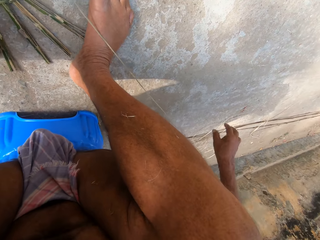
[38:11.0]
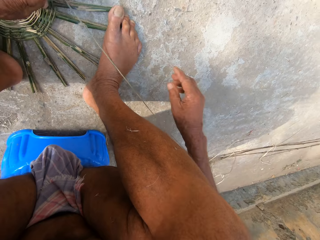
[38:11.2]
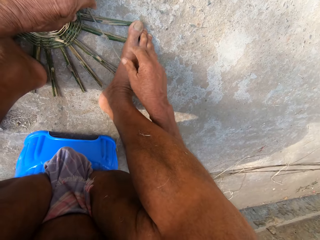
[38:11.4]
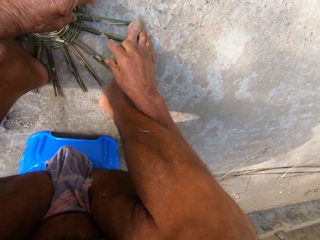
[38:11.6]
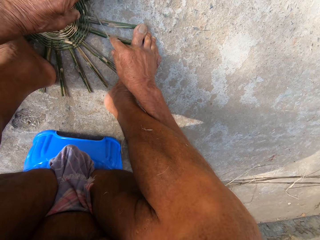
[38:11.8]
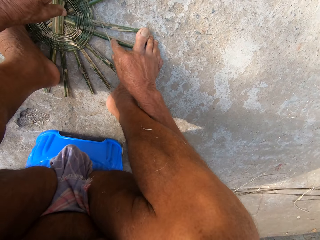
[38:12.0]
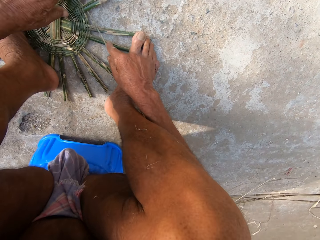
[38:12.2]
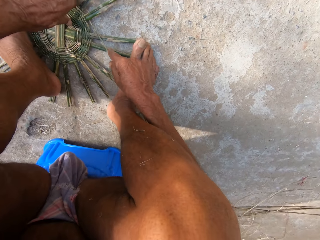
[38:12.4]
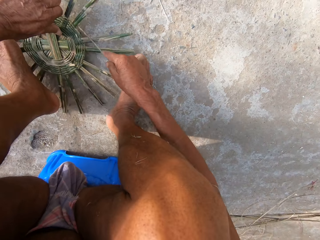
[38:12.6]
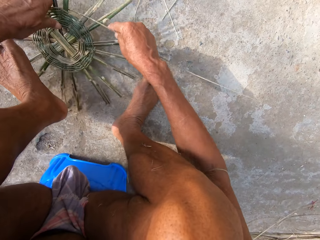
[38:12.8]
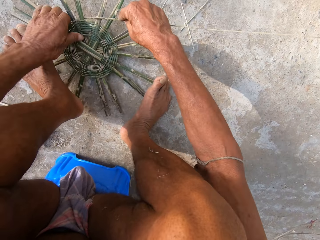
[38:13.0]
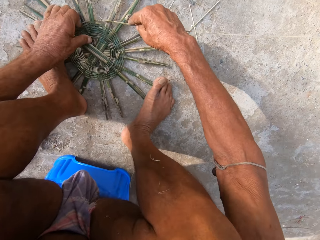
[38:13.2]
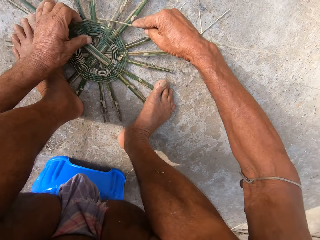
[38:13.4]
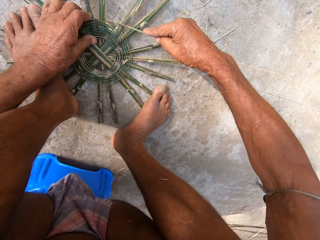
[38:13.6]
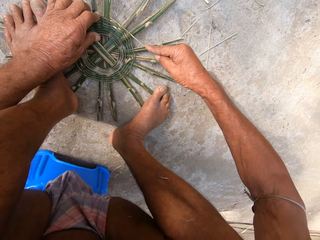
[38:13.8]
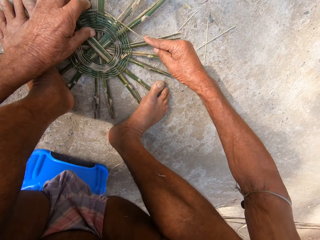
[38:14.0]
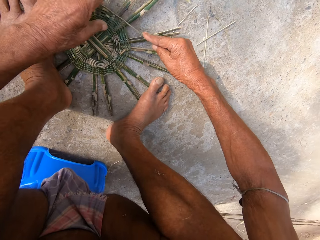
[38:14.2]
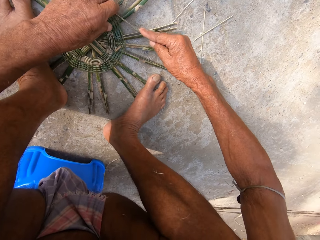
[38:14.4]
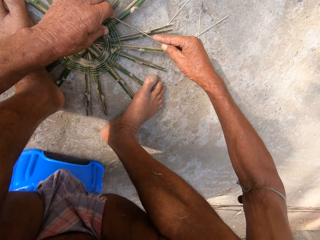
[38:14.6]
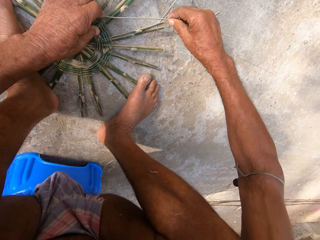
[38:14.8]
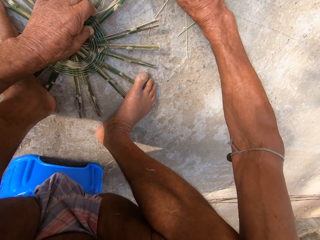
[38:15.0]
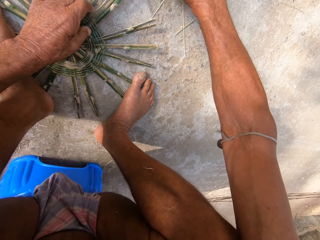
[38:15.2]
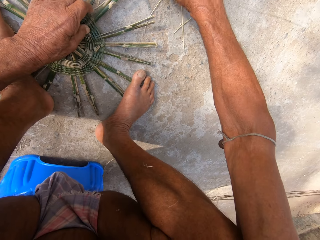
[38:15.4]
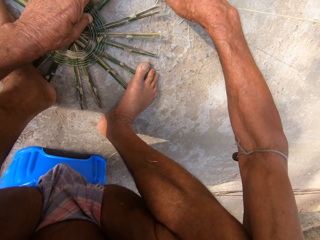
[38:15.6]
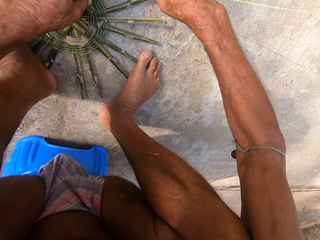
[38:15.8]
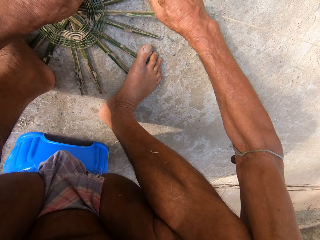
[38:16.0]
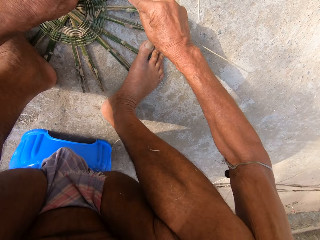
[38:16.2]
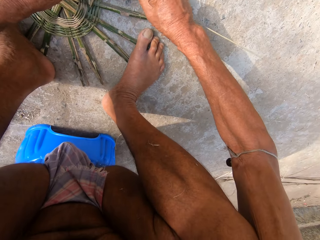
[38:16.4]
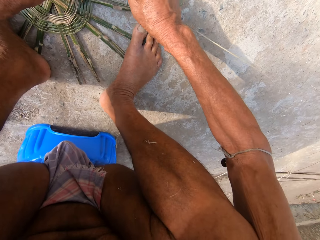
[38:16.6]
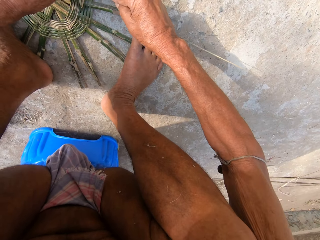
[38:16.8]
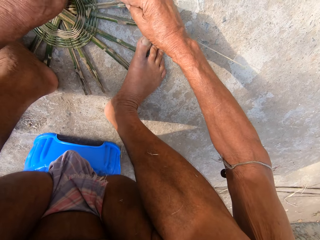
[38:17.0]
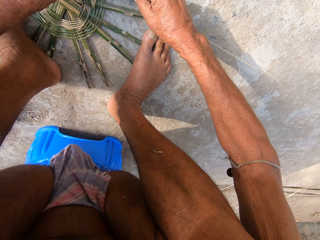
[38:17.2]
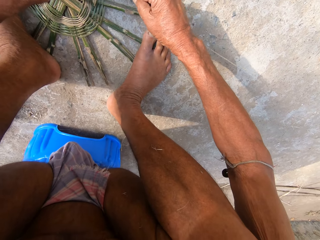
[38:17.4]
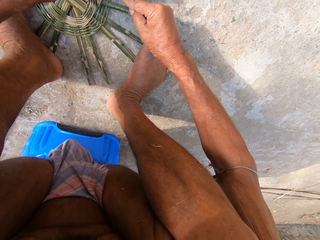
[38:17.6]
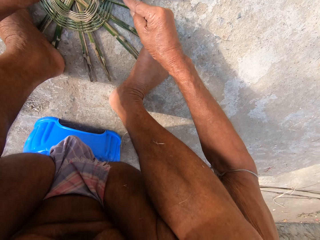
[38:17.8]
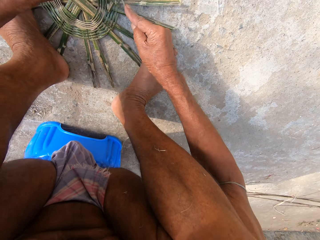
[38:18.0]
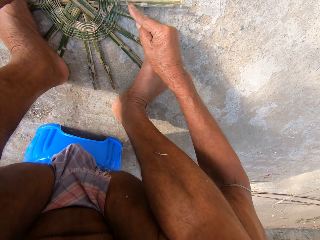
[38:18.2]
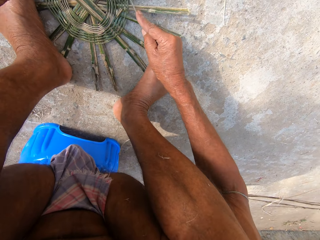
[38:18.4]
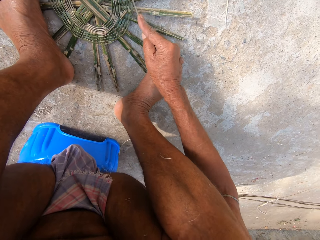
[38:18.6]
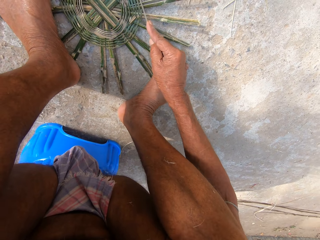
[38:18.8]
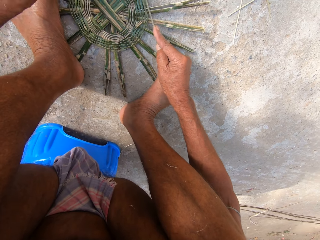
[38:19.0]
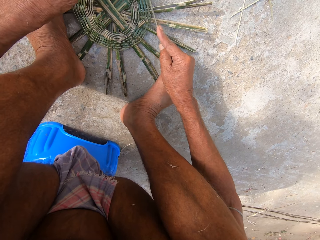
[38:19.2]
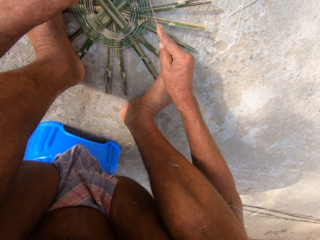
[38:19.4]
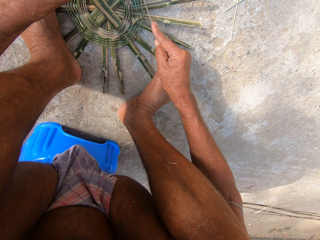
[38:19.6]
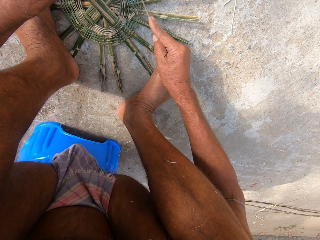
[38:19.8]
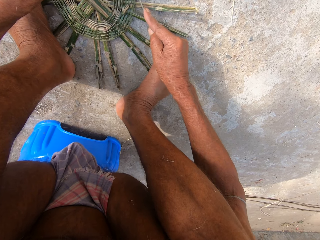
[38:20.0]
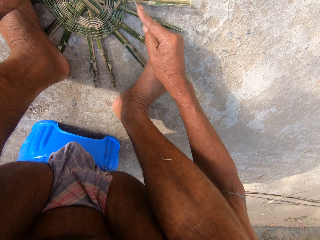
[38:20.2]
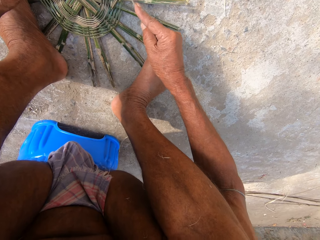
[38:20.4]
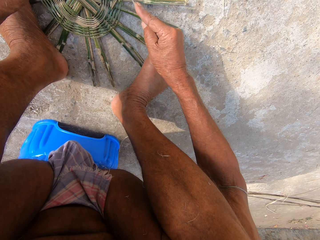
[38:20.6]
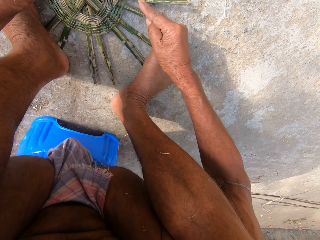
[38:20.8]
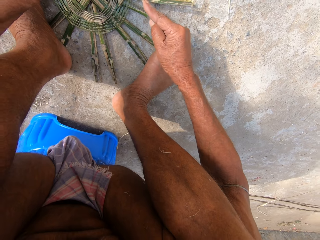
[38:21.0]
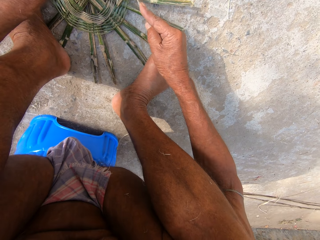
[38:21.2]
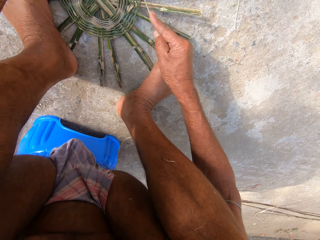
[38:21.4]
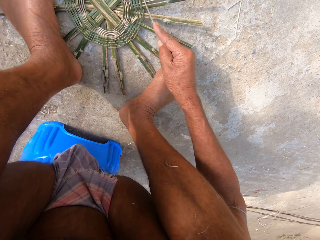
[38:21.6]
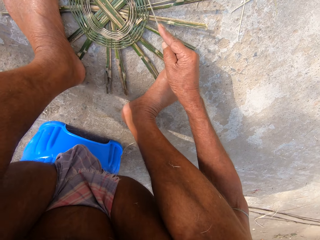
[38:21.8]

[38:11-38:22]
The camera wearer turns the unfinished basket. They weave the basket with both hands.

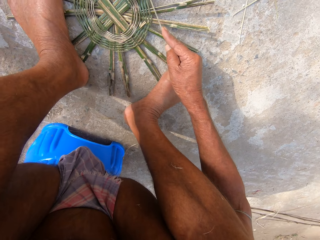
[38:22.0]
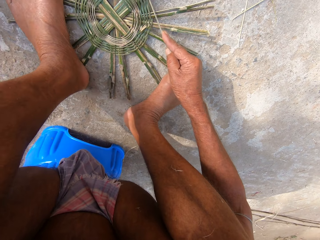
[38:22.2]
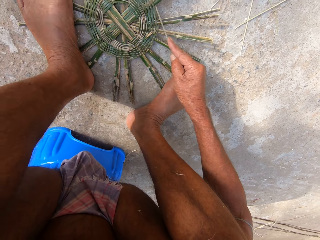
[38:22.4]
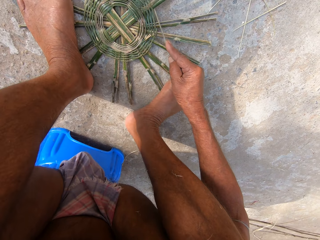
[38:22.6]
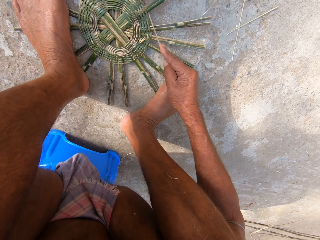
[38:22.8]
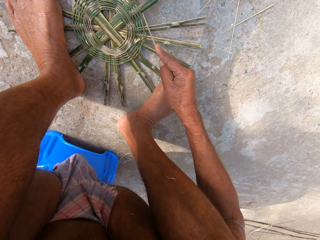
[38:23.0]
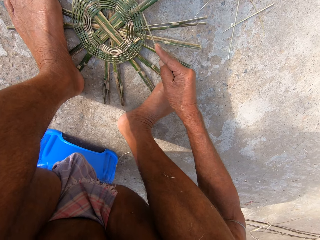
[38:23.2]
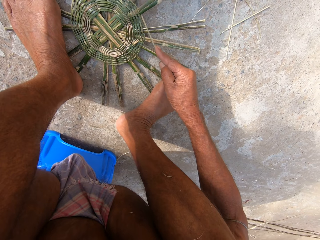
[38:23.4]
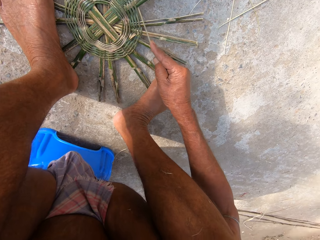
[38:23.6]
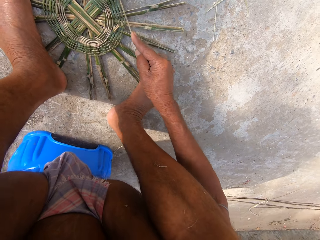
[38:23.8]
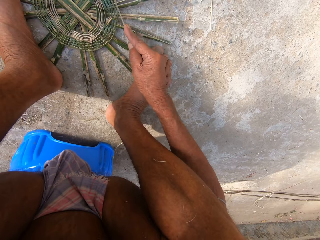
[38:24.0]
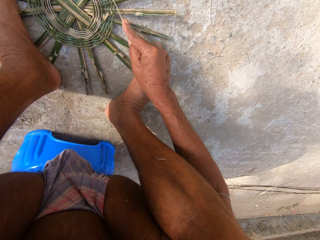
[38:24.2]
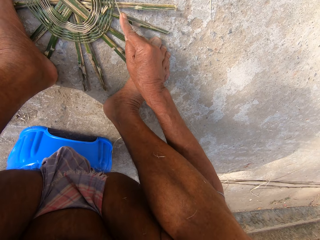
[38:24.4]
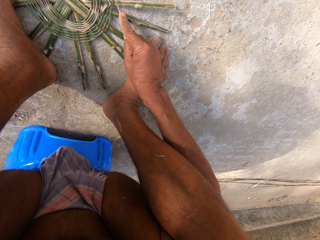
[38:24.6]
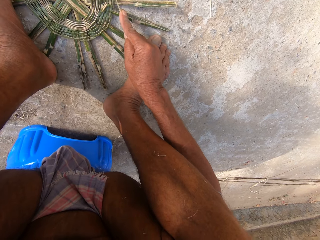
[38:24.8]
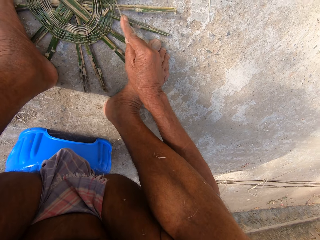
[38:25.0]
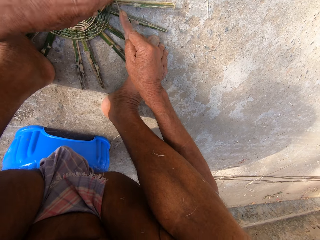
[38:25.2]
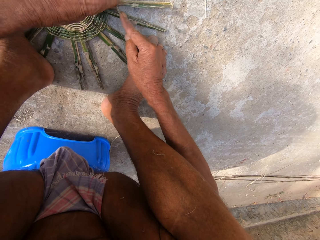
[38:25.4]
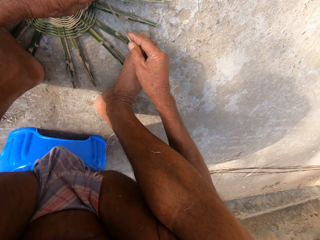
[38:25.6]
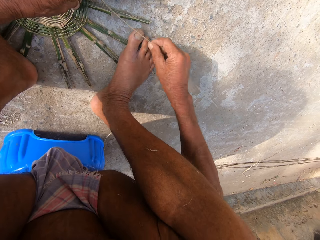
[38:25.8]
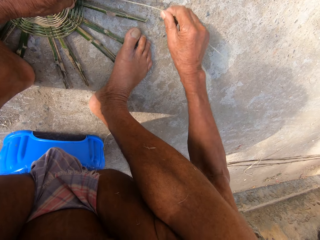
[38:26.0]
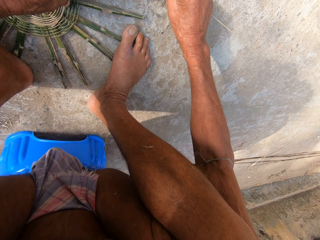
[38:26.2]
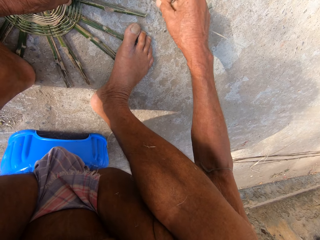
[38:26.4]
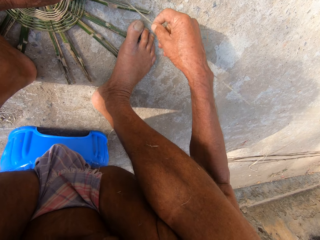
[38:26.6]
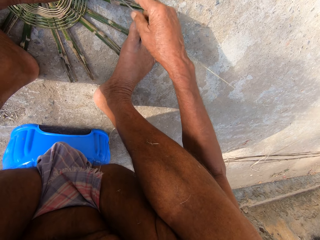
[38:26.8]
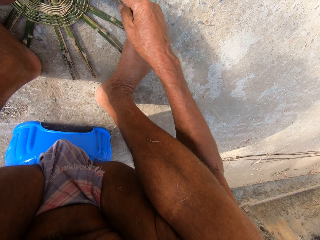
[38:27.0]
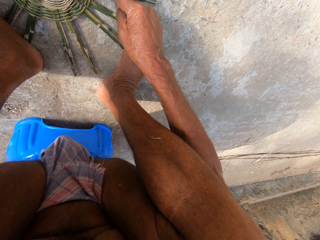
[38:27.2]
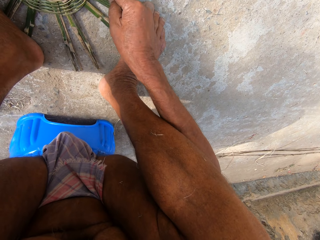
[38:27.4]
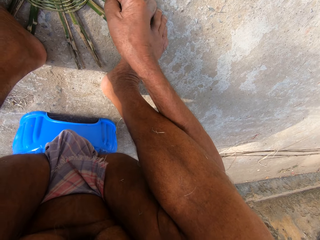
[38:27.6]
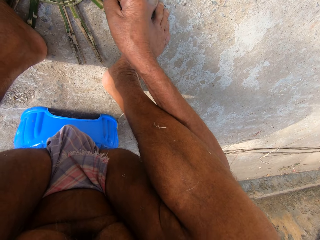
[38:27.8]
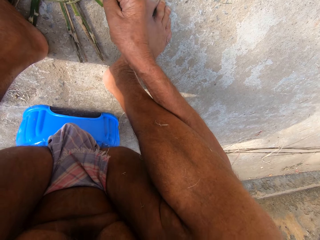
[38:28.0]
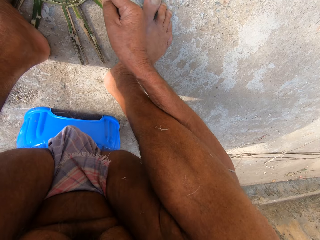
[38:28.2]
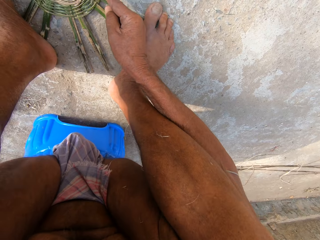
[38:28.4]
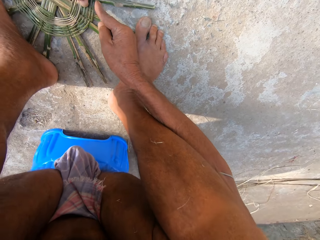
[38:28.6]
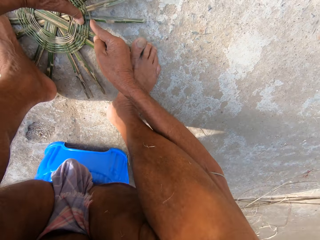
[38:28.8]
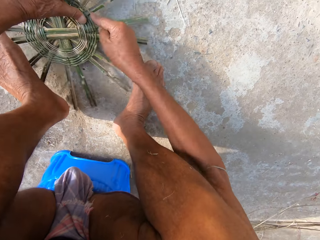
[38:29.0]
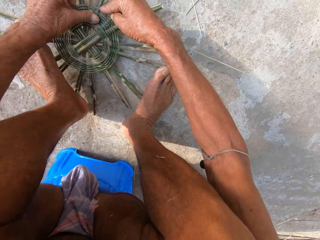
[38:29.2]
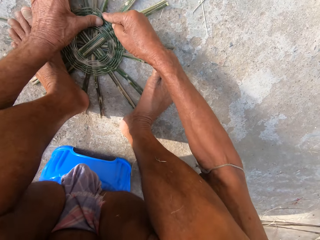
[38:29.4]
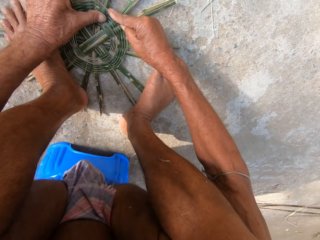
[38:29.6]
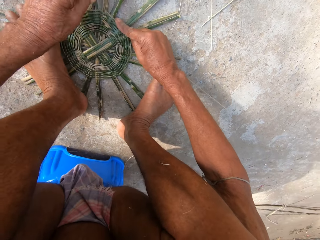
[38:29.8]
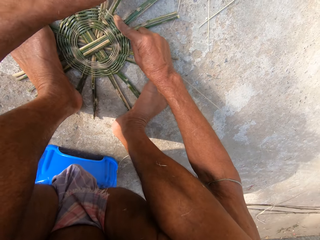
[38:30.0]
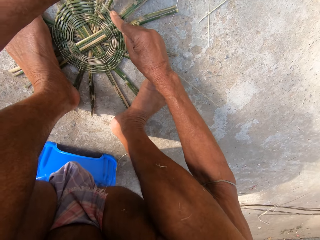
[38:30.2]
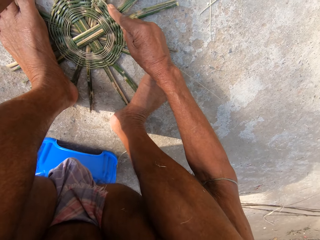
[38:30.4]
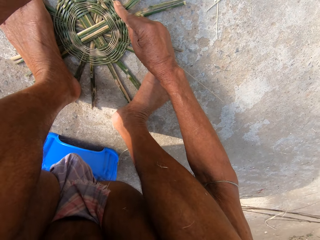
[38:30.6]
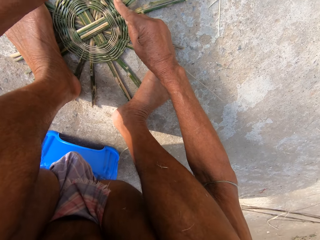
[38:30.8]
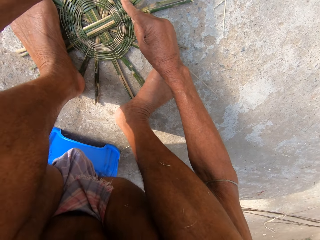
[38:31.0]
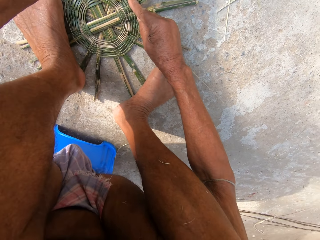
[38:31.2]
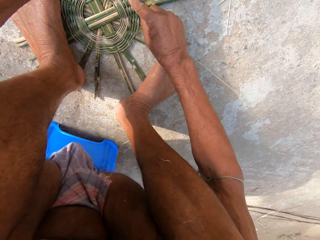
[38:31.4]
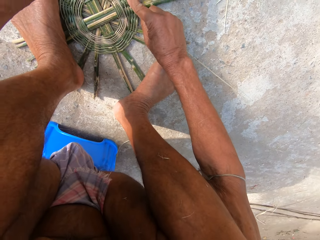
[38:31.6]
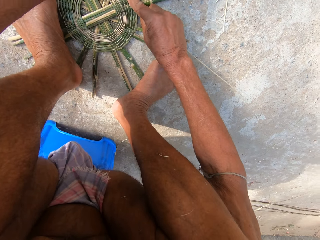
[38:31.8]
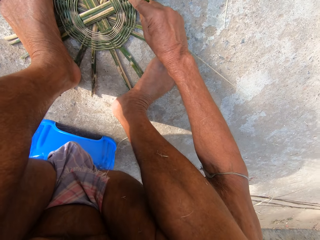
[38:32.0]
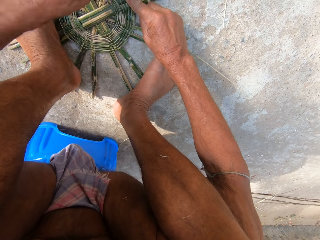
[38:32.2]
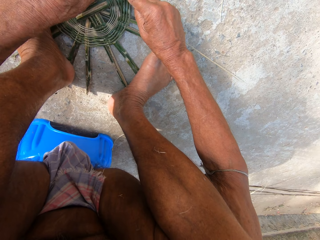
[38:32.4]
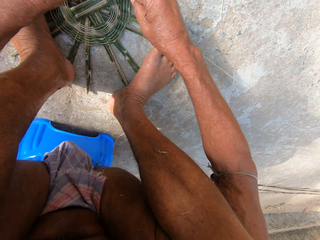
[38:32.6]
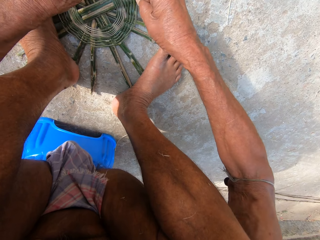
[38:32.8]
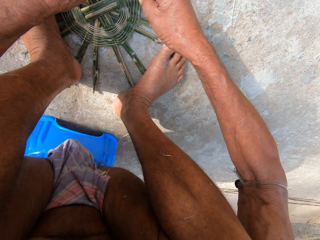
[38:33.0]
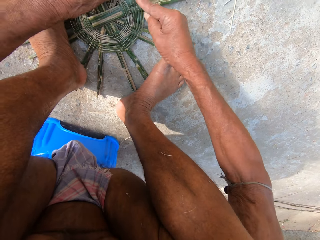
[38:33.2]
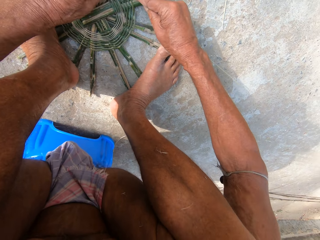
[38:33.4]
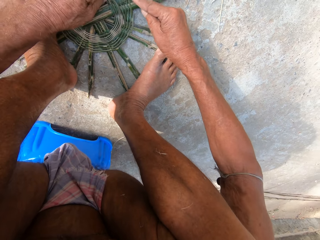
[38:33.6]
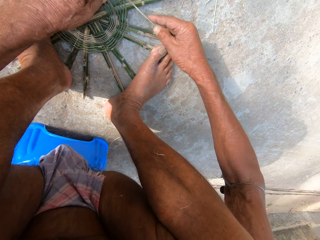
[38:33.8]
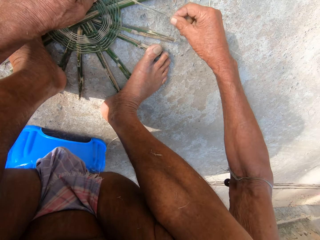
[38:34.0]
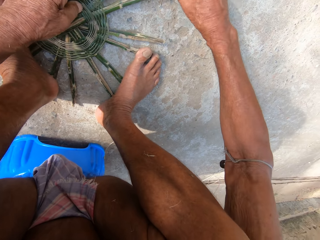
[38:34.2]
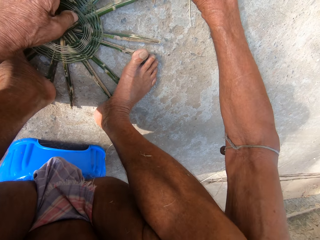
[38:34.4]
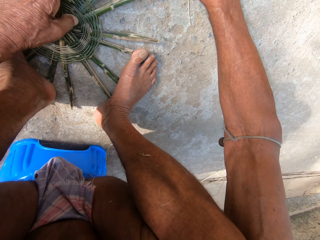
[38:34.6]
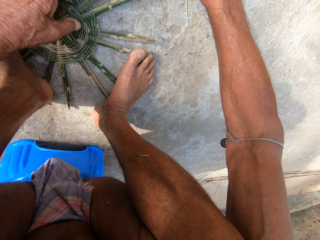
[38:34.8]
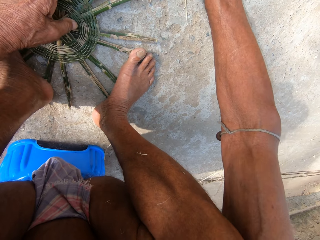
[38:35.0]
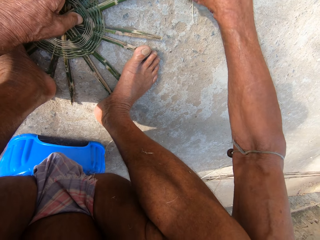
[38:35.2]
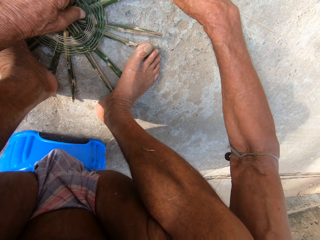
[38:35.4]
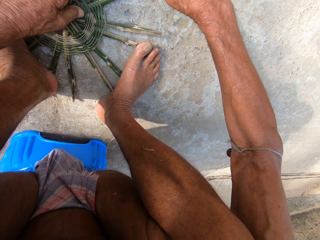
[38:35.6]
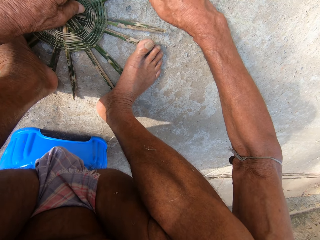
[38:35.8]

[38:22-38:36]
The camera wearer hits something. They weave the basket on the floor with the strand of bamboo in both hands. They turn the unfinished basket. They weave the basket with both hands.
